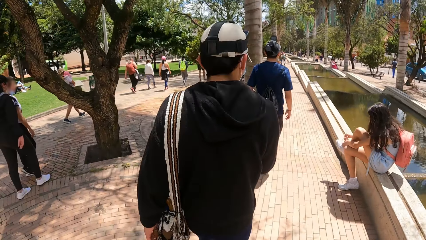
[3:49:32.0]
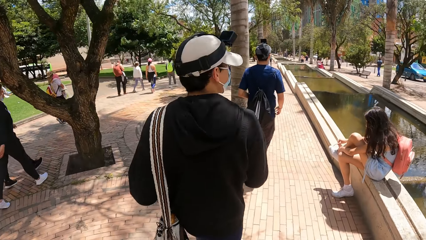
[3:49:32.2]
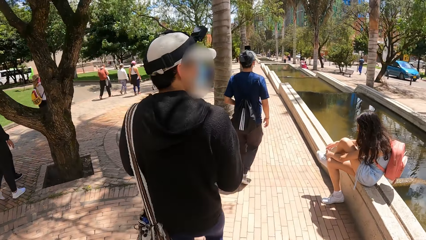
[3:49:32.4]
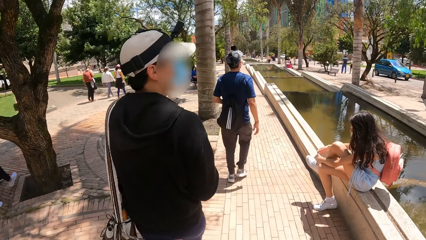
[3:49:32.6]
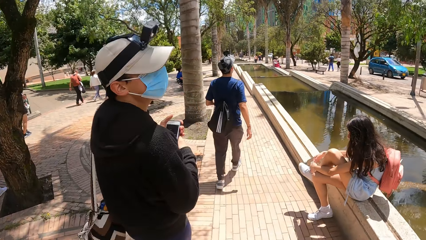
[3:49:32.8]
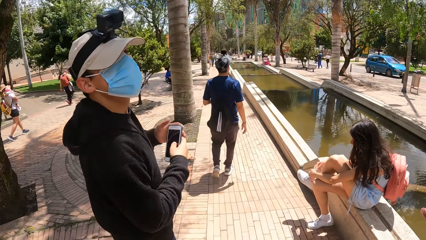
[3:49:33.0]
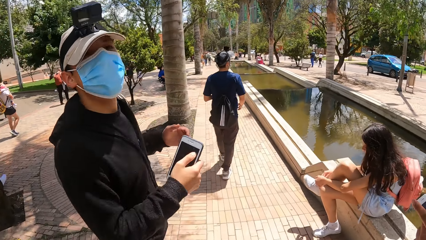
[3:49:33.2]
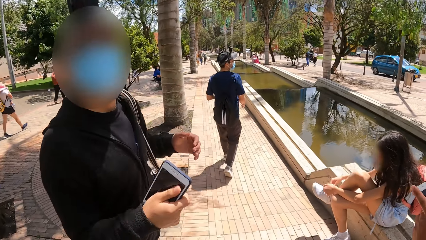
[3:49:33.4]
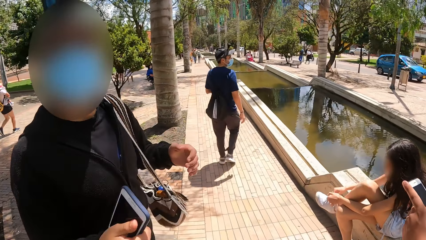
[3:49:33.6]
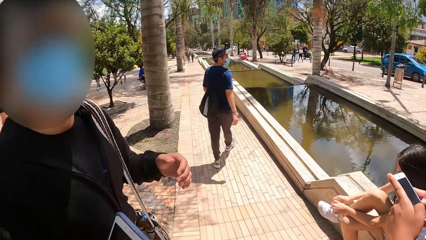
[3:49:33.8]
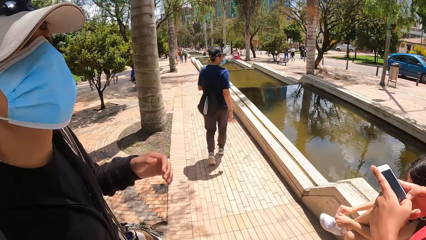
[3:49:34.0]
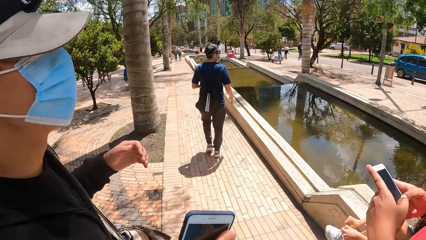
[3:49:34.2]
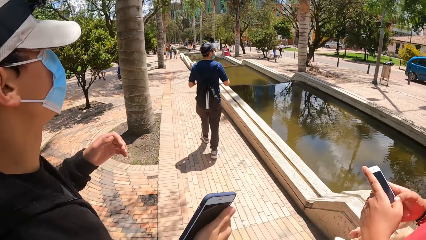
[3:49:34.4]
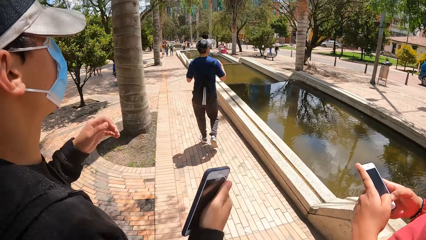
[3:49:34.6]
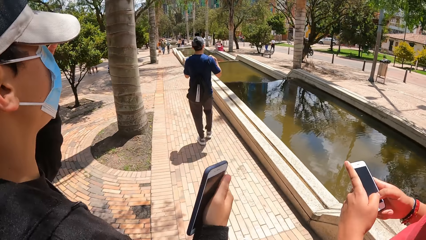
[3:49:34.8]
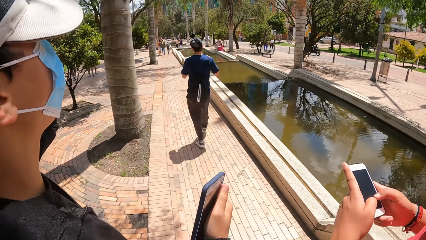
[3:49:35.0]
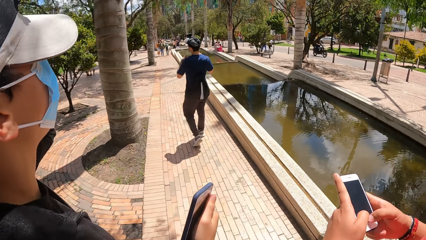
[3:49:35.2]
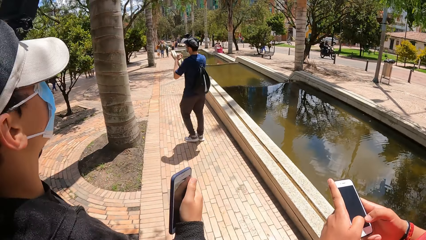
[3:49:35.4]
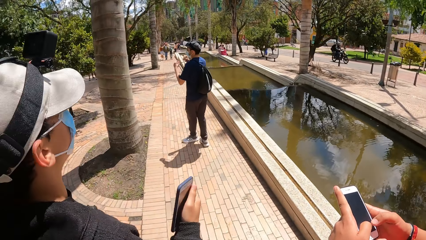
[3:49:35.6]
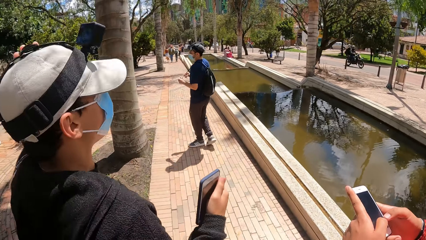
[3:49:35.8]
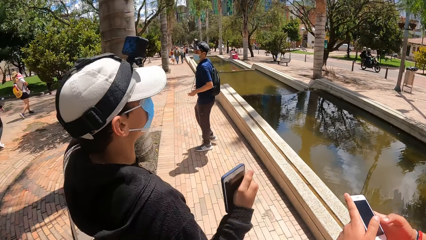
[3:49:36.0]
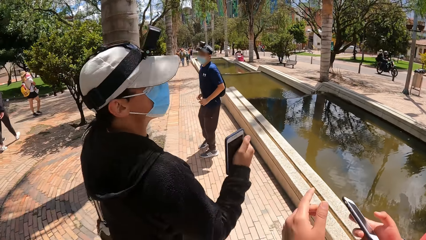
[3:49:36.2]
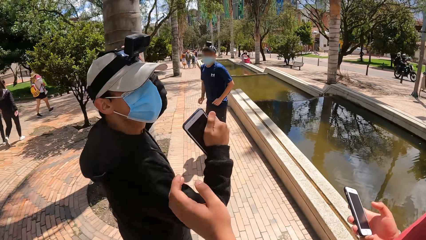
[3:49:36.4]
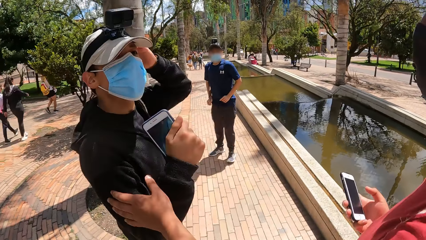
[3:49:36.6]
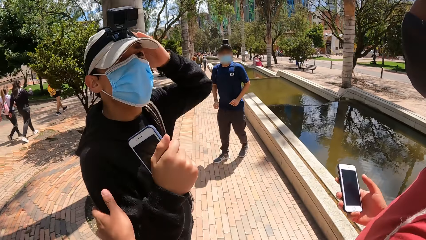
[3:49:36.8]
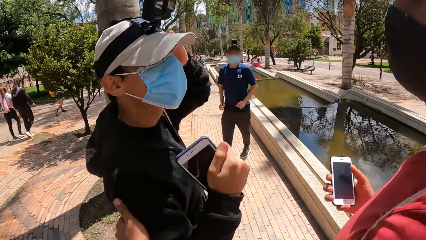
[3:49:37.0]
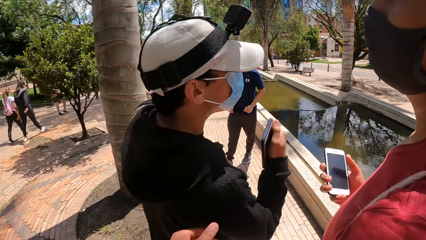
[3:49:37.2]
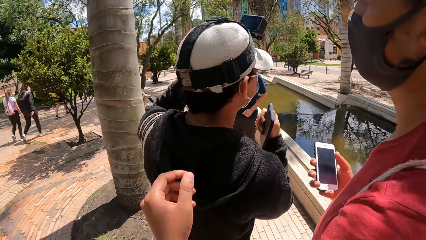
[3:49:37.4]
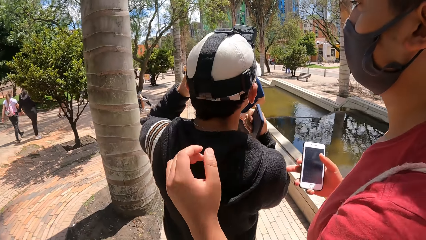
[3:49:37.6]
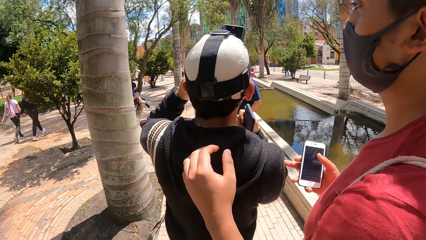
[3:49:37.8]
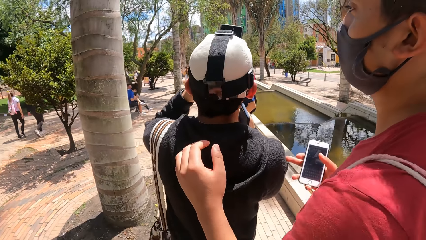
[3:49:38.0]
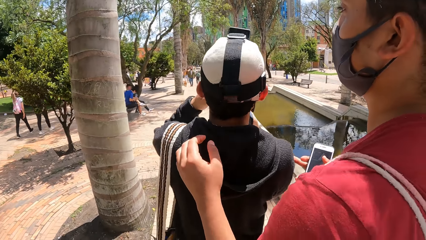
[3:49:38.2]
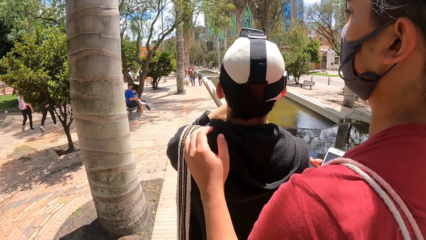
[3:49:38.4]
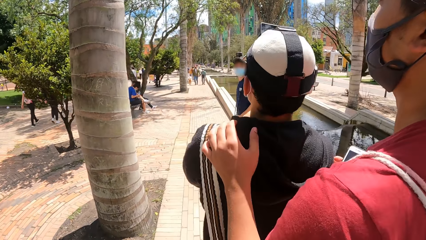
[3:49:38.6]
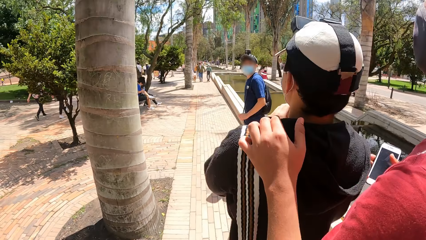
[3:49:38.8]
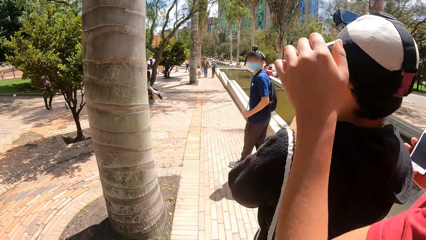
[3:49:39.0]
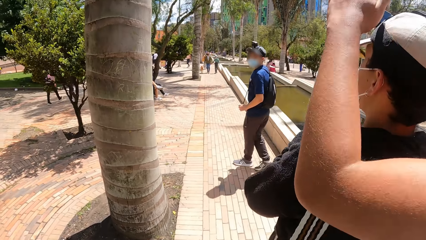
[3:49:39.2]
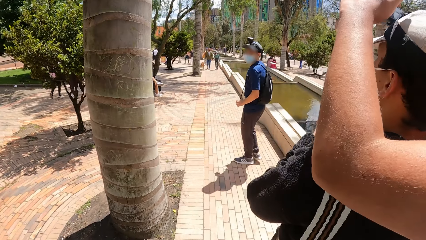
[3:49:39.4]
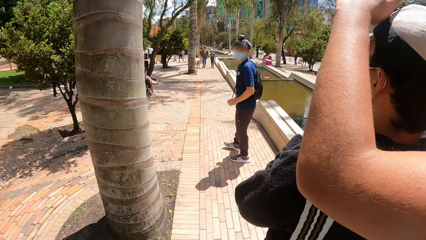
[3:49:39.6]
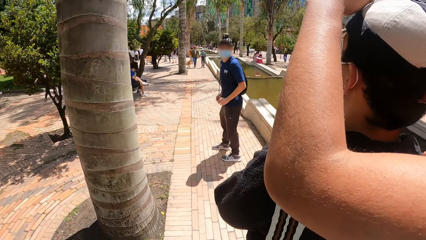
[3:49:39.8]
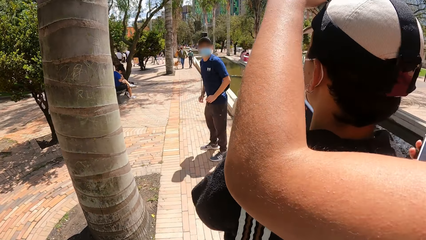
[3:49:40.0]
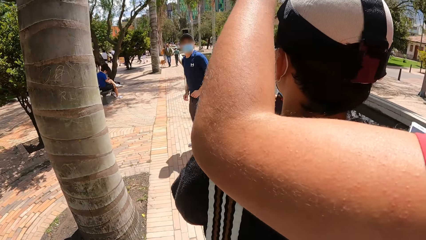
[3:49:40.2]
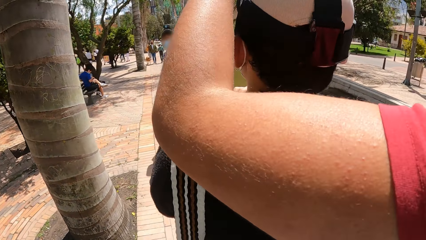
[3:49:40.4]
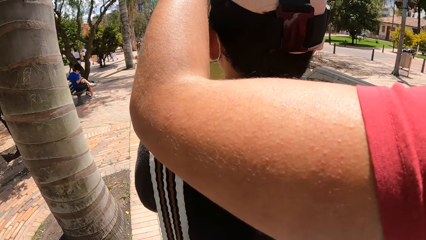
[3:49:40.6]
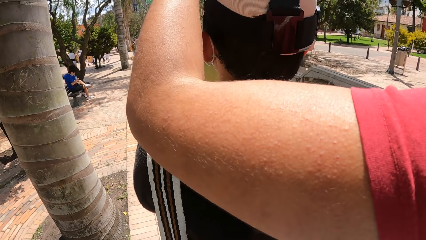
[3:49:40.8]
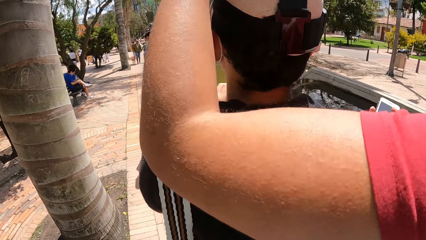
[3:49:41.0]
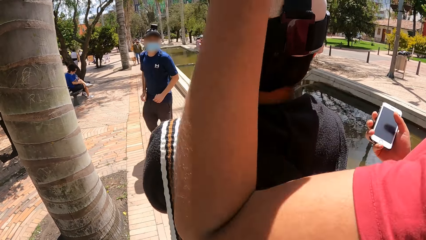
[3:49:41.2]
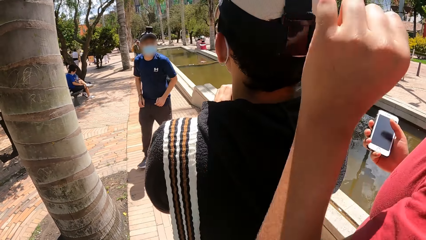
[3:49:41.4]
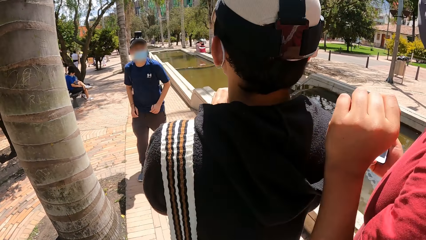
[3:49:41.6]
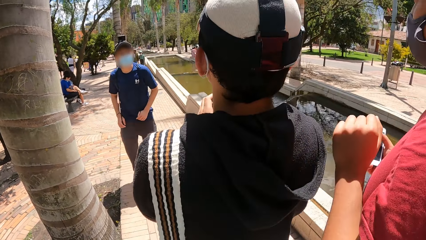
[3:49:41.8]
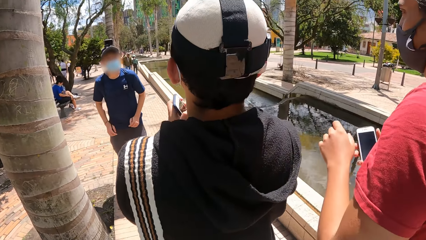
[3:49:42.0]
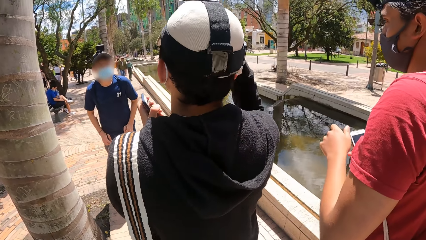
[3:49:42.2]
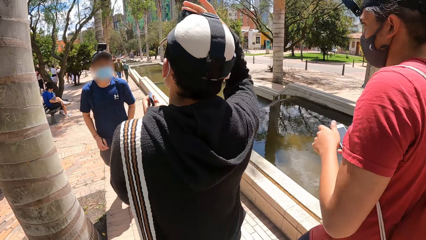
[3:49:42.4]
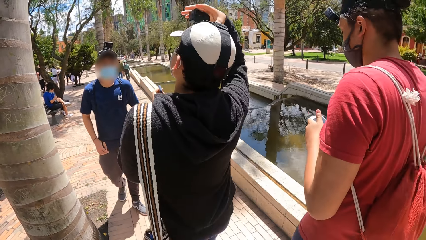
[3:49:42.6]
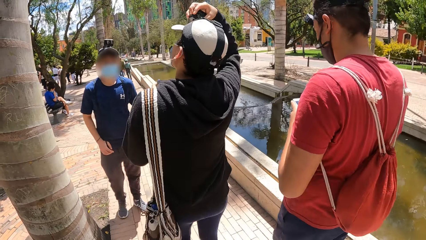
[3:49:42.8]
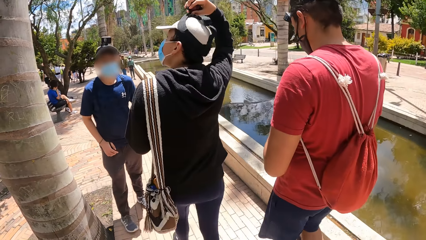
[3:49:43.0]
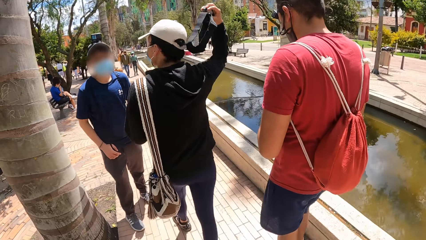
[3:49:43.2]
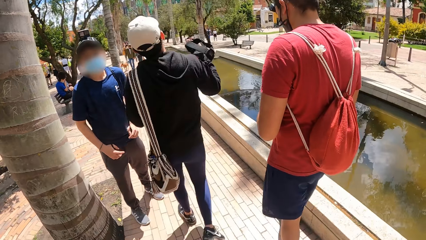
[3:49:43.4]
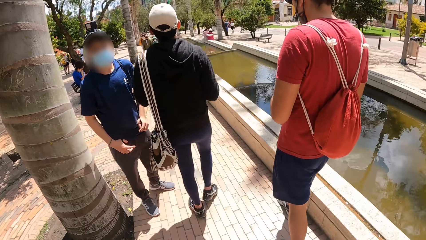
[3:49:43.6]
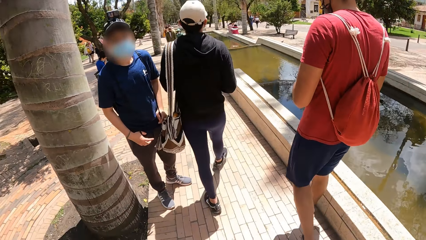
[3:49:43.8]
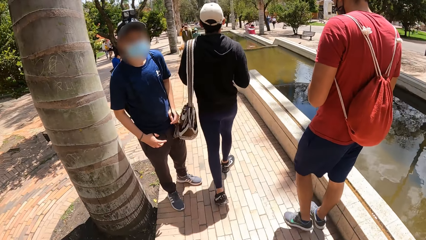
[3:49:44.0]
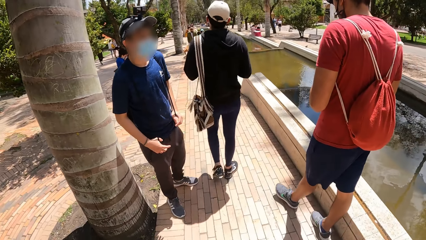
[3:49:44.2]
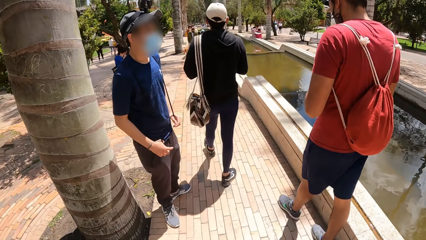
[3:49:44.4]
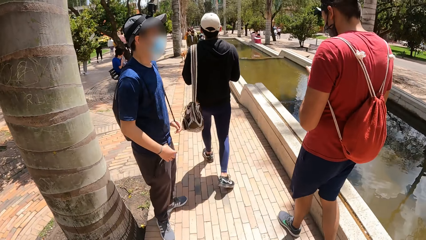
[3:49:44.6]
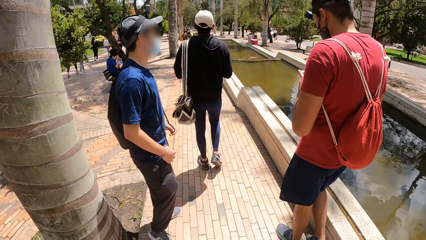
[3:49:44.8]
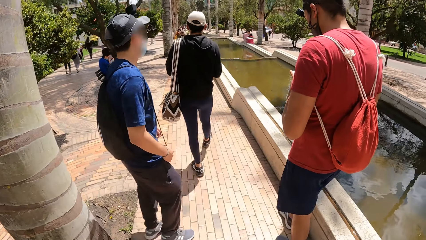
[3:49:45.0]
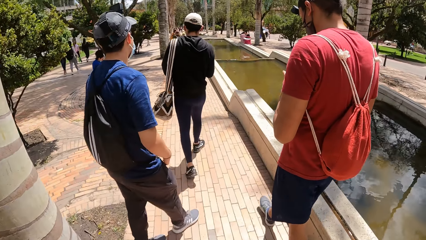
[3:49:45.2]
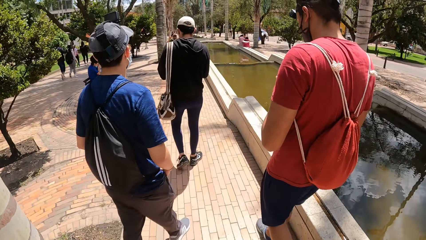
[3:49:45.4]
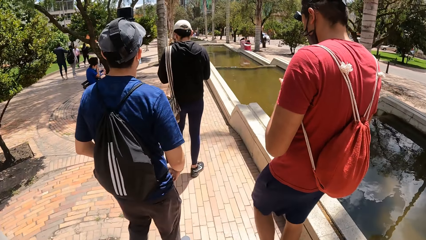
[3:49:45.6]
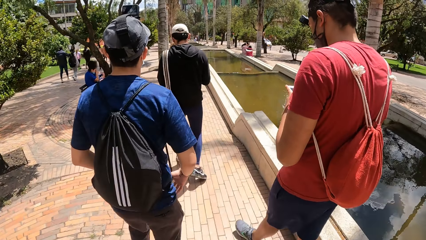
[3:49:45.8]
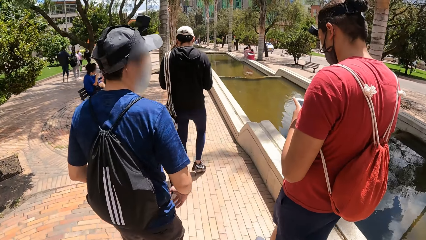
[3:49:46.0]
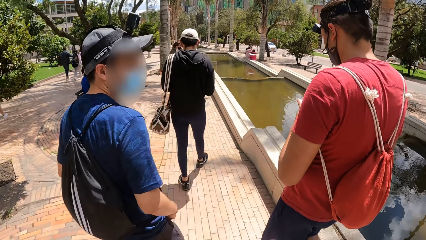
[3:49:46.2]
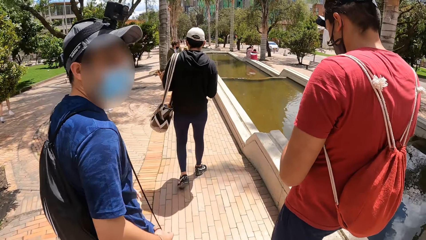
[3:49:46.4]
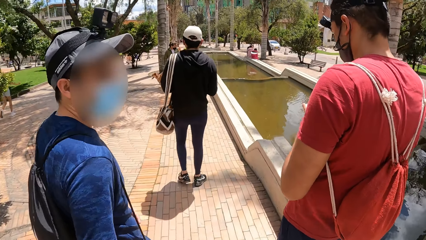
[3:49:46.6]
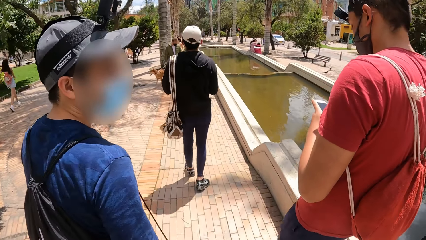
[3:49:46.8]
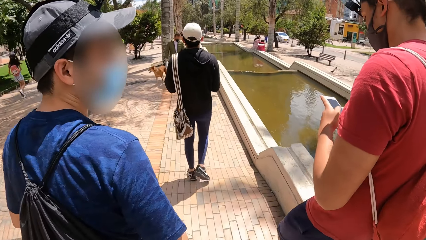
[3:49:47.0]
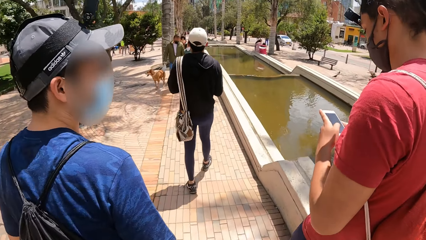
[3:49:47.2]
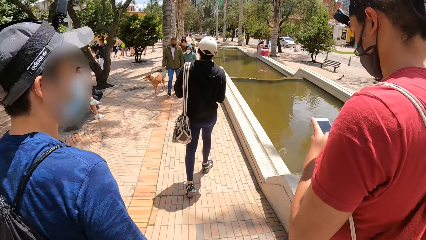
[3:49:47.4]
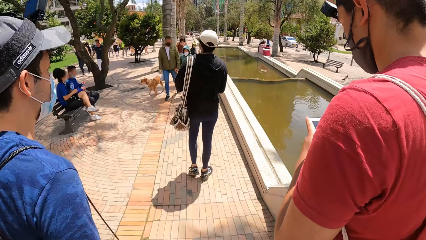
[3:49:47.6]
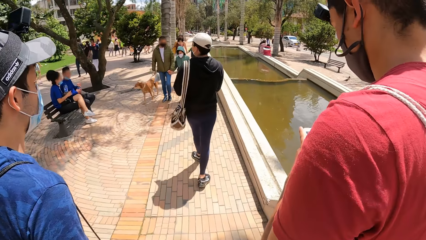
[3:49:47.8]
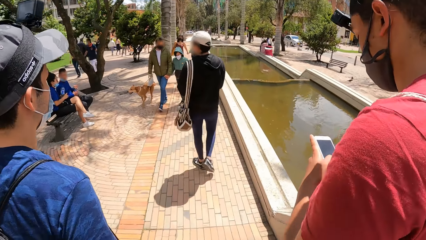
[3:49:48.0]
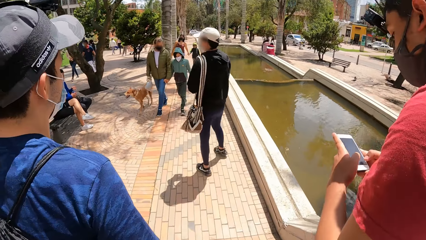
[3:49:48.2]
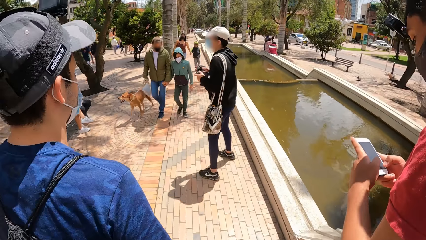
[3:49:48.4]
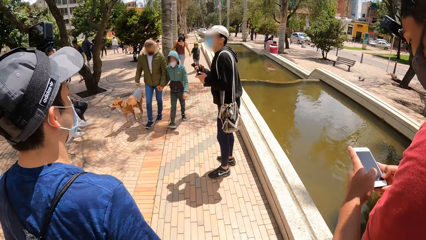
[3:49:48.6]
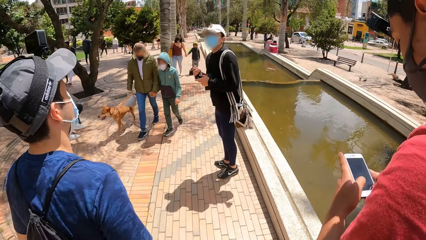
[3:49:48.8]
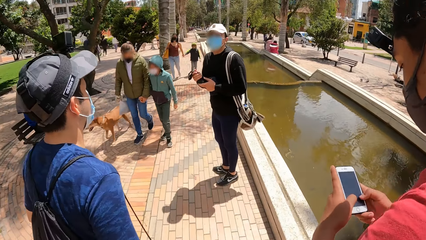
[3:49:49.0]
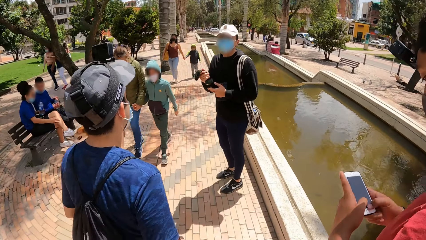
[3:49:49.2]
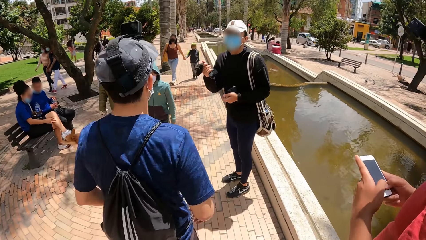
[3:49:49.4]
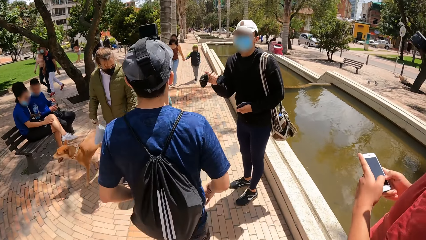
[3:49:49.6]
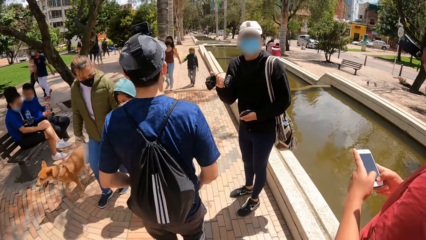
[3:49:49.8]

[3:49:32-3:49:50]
A man interacts with the camera wearer. Another man presses a phone with both hands. The other man adjusts a camera on the first man's head with his left hand. The first man takes off the camera from his head with his right hand. The other man interacts with the camera wearer on the walkway. A third man scrolls the phone.
